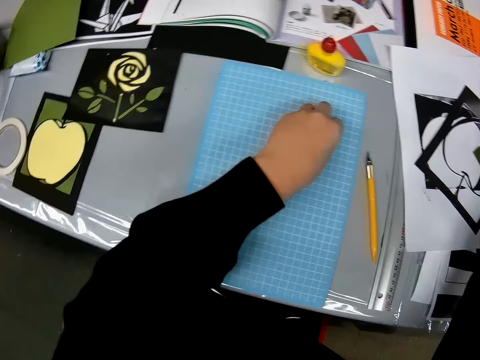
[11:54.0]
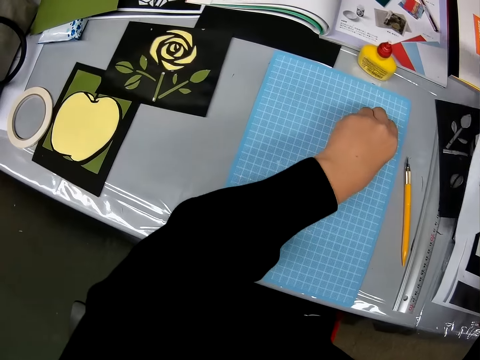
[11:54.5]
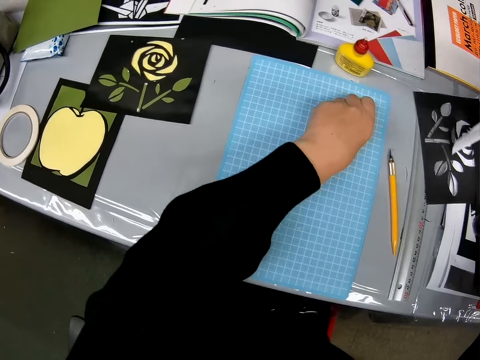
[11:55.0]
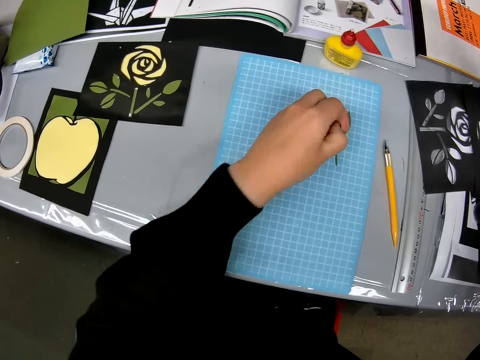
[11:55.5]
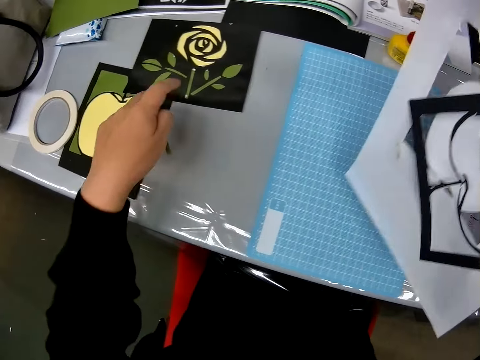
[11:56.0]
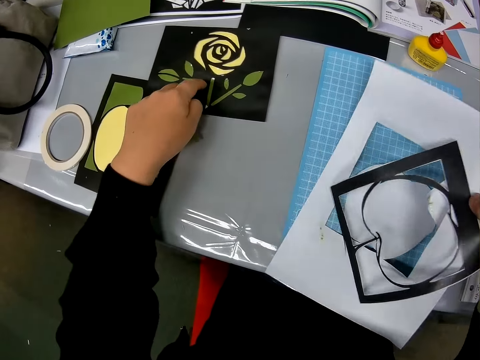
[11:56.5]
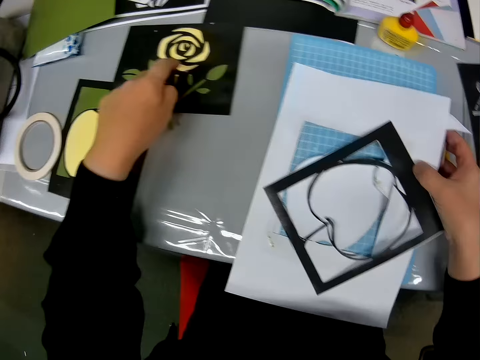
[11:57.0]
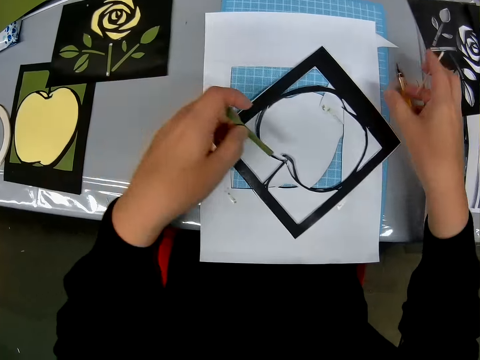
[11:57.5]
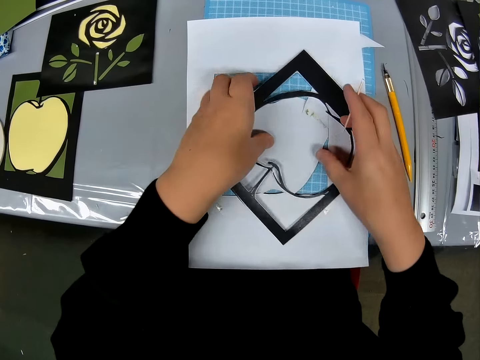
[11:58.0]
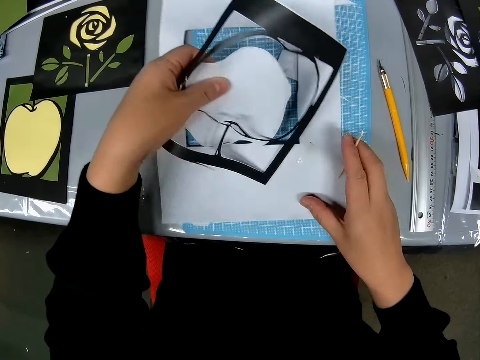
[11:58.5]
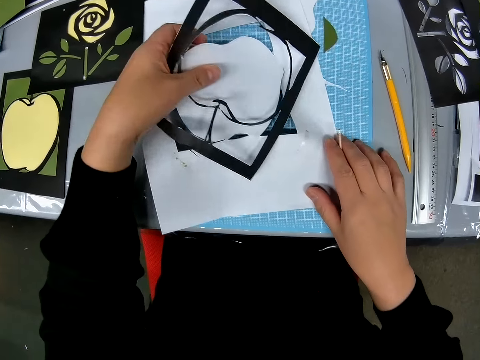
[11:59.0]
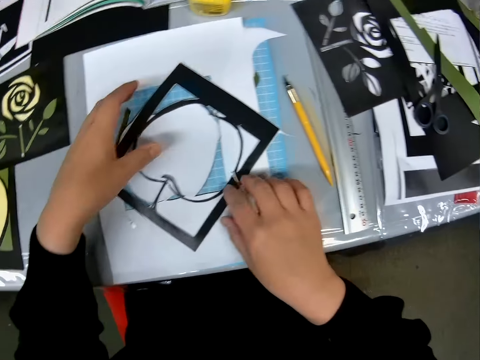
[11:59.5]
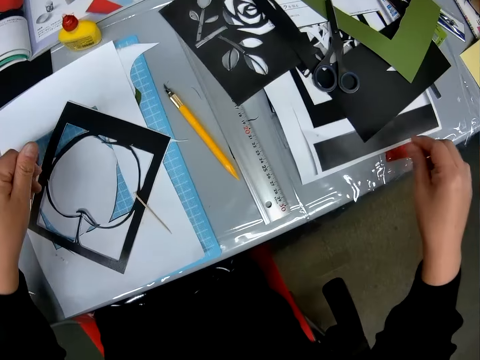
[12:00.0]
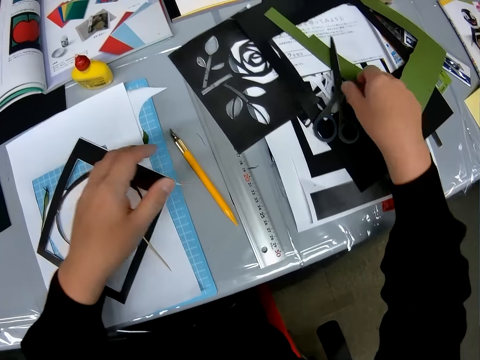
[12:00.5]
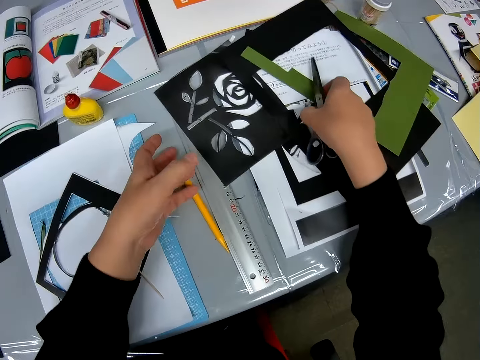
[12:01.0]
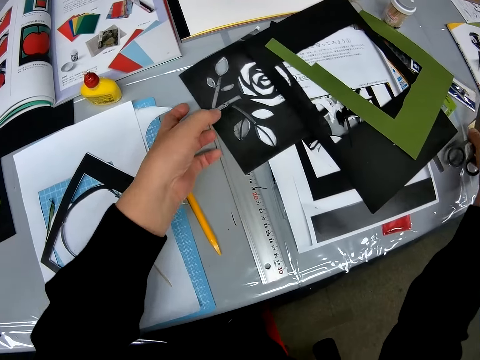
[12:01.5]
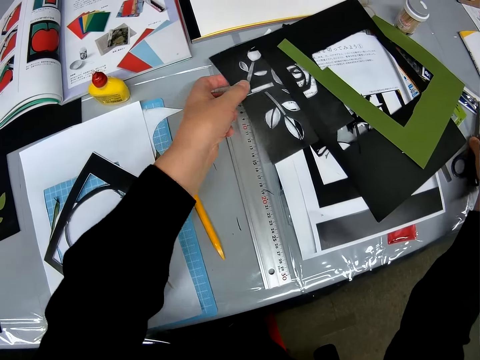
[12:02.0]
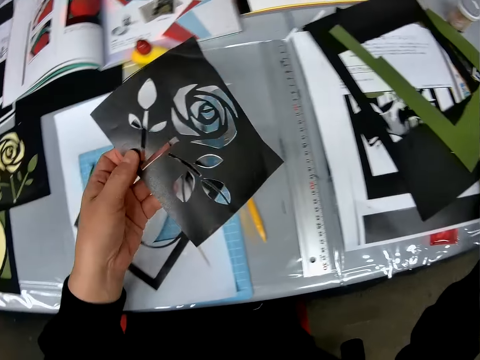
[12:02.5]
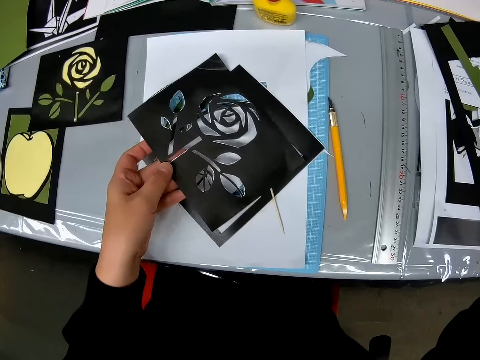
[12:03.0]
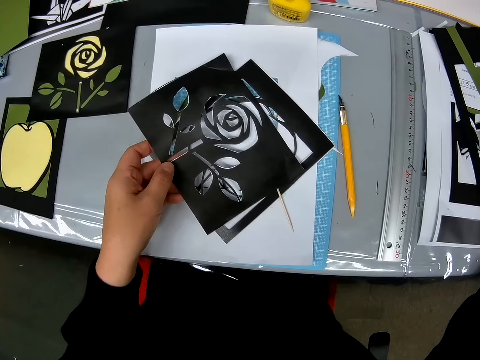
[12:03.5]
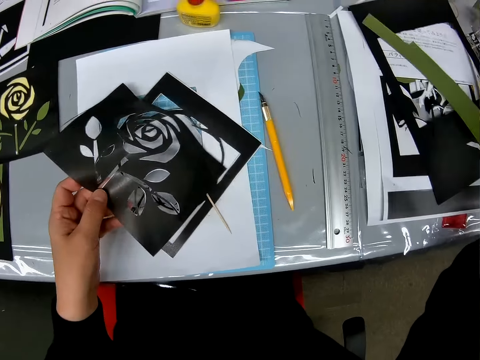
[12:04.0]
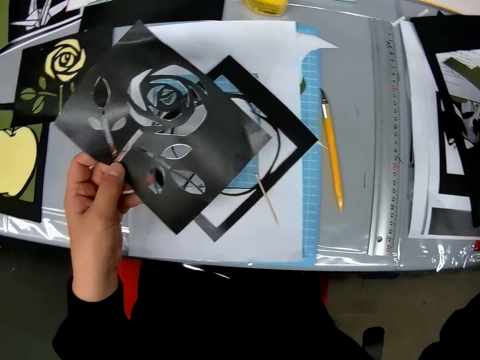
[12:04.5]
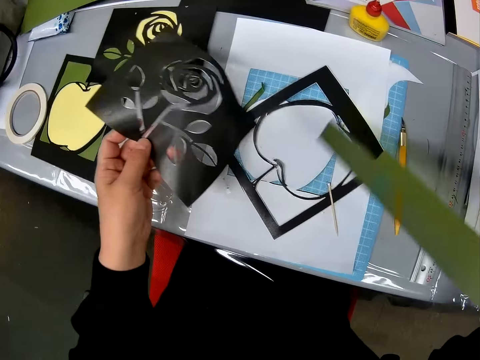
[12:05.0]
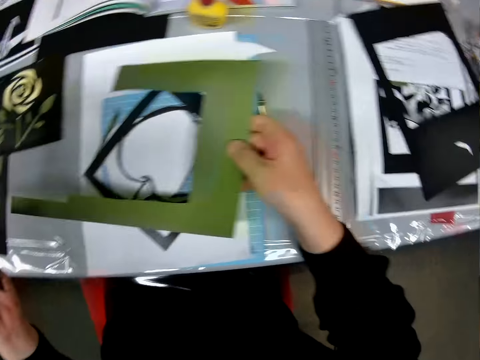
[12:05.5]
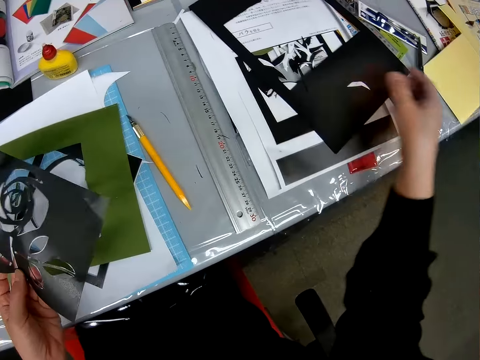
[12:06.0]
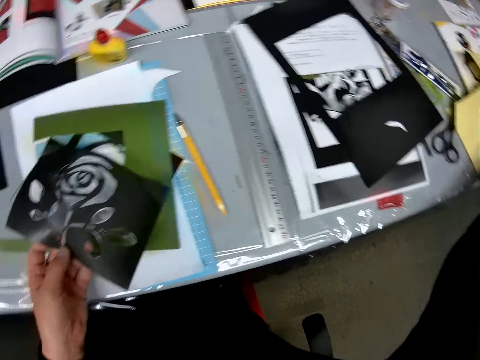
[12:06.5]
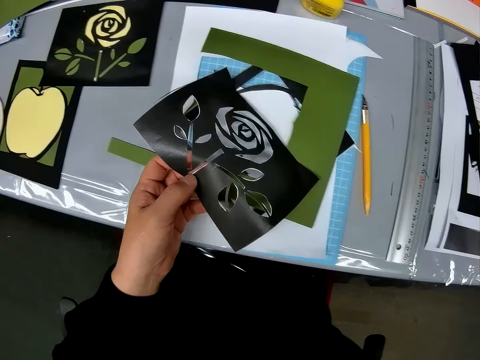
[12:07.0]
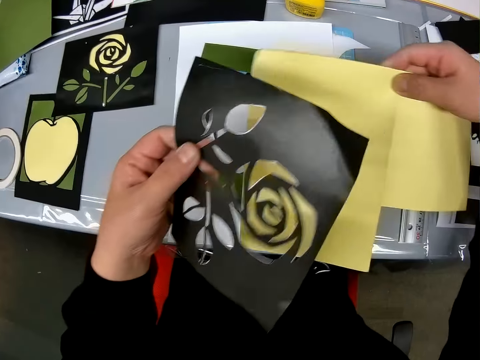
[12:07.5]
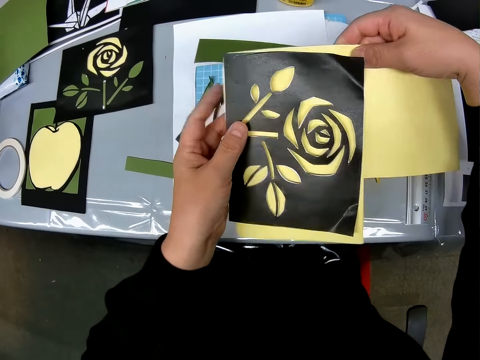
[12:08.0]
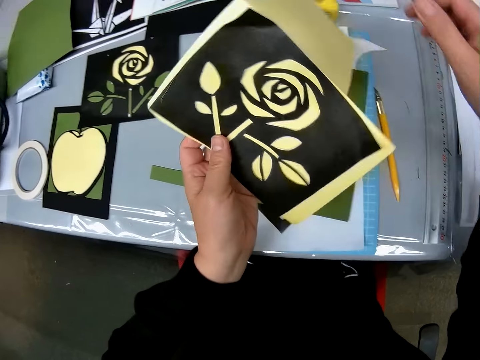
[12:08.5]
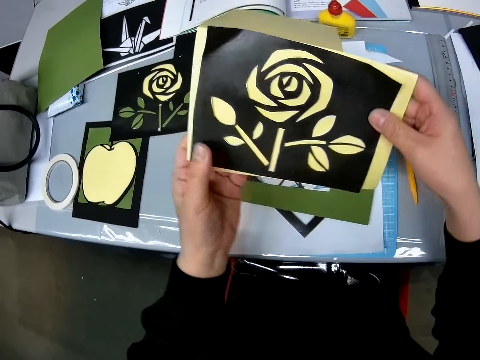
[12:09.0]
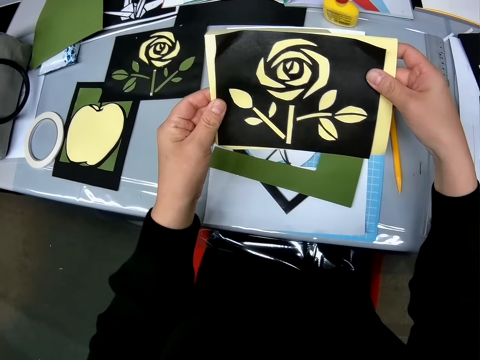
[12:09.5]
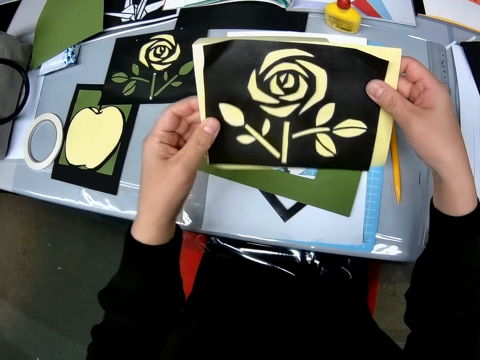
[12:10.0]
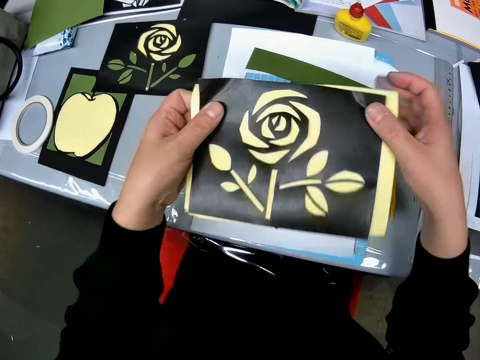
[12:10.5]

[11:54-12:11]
The camera wearer picks a crafting paper from the table. He picks a piece of paper craft from the cutting mat. He touches one of the paper designs on the table. He points at the crafted paper rose. He picks the paper crafts on the cutting mat and puts the paper crafts back on the cutting mat. He drops the stick in his right hand on the table. He moves the scissors to the other side of the table. He picks the scissors from the table. He picks up a black sheet from a book on the table. He puts the scissors back on the table. He picks another paper craft. He puts one of the paper crafts on the cutting mat. He picks up a yellow sheet from the other side of the table. He places the black sheet in his left hand on the yellow sheet. He aligns the two paper crafts in his hands. He rotates the paper craft.

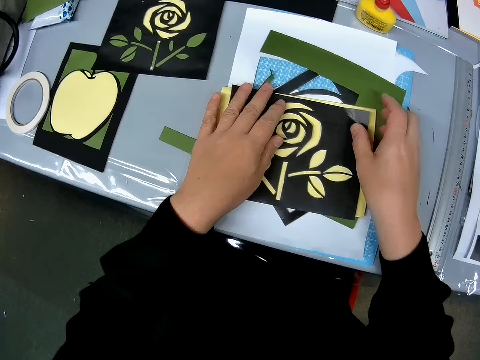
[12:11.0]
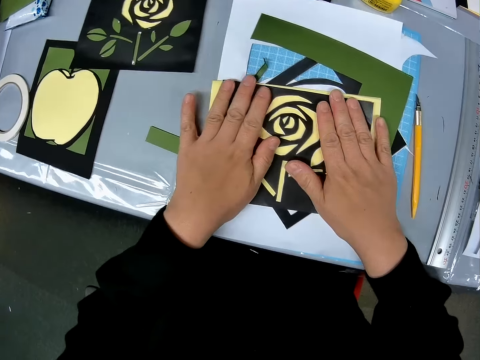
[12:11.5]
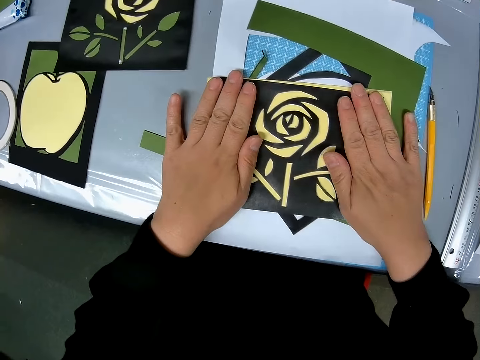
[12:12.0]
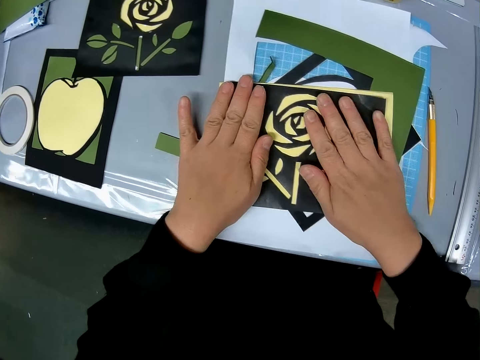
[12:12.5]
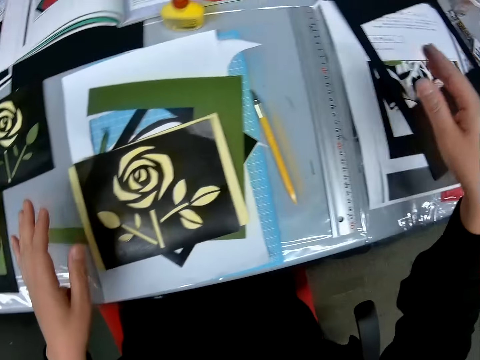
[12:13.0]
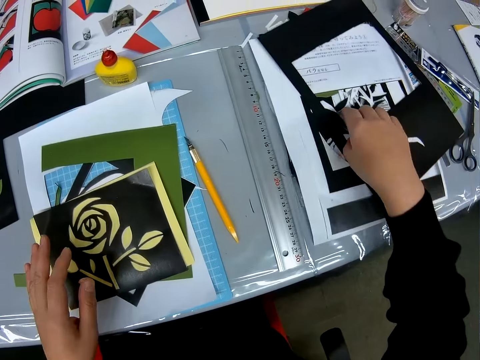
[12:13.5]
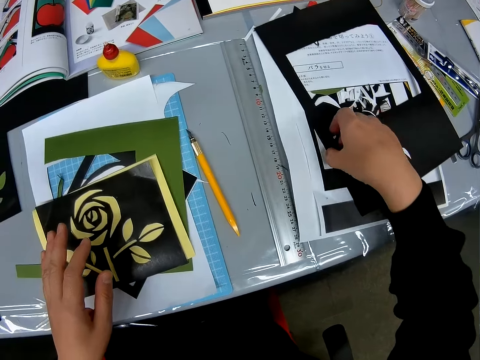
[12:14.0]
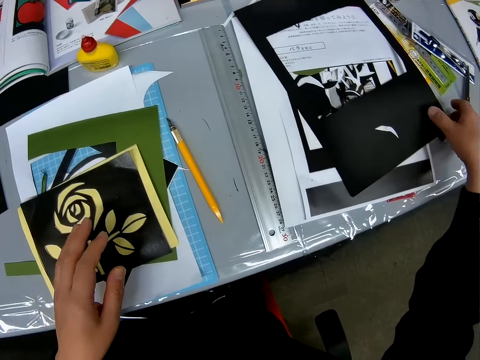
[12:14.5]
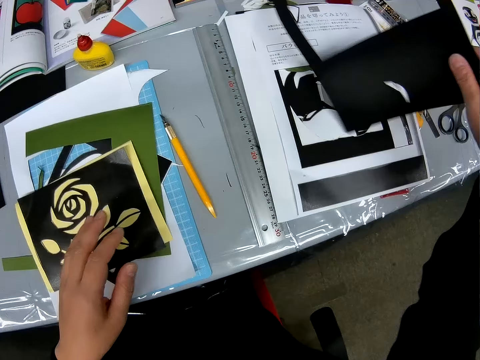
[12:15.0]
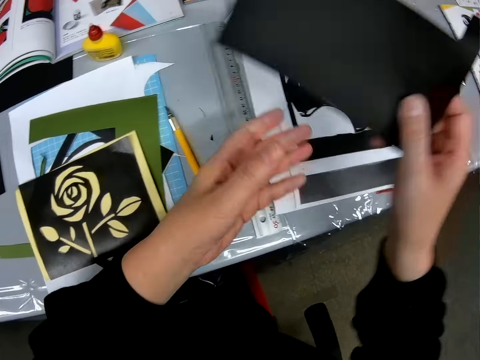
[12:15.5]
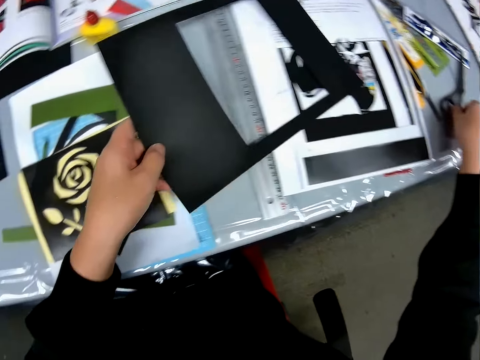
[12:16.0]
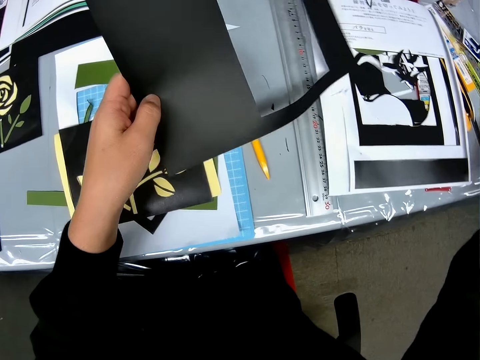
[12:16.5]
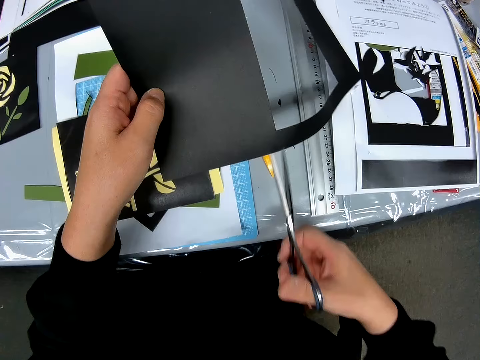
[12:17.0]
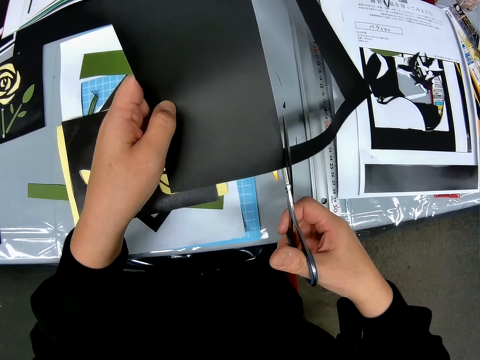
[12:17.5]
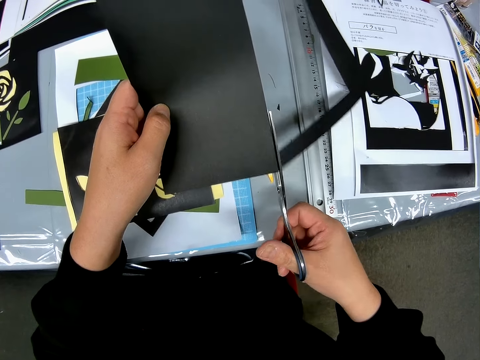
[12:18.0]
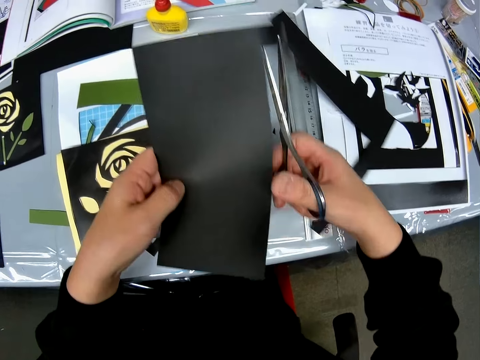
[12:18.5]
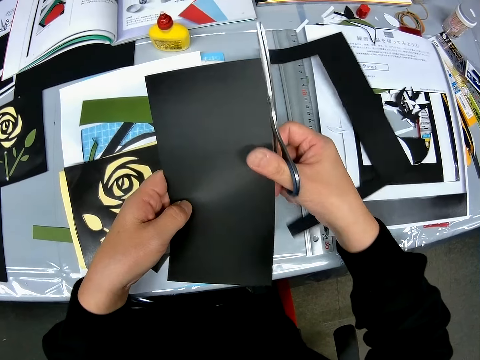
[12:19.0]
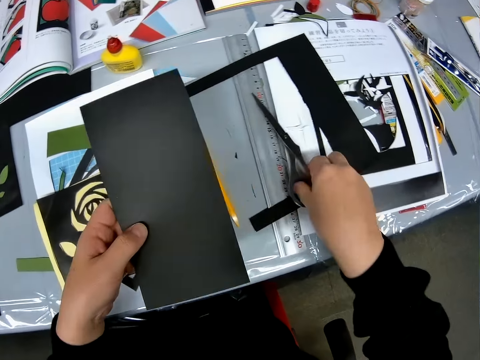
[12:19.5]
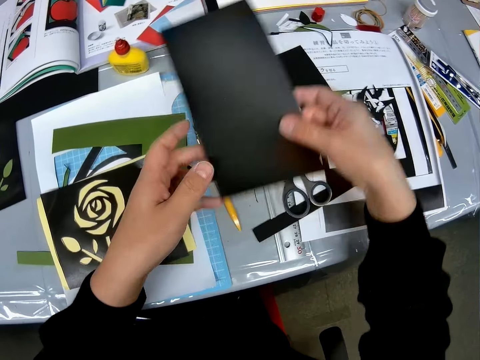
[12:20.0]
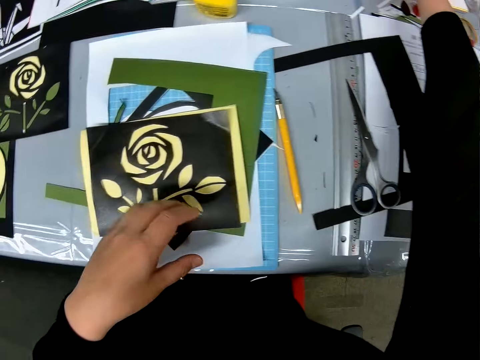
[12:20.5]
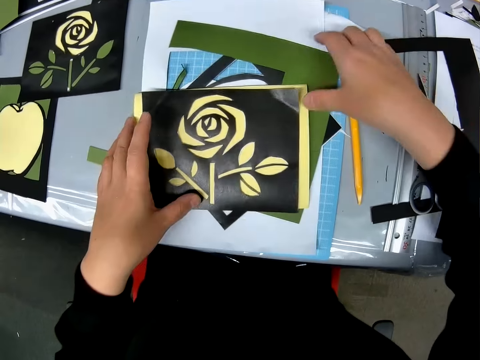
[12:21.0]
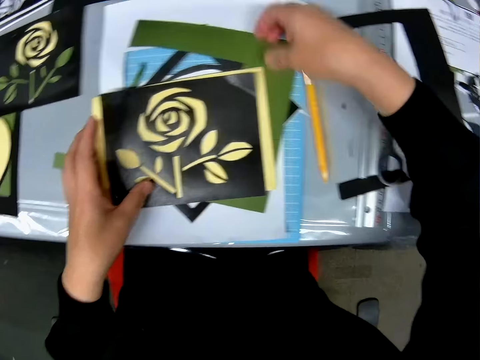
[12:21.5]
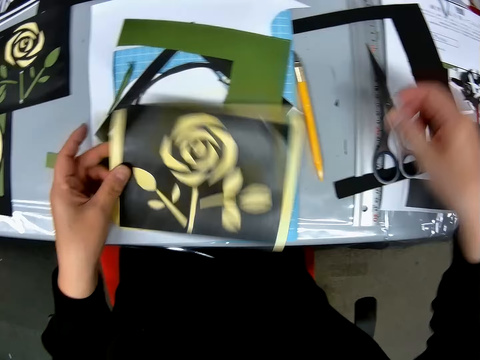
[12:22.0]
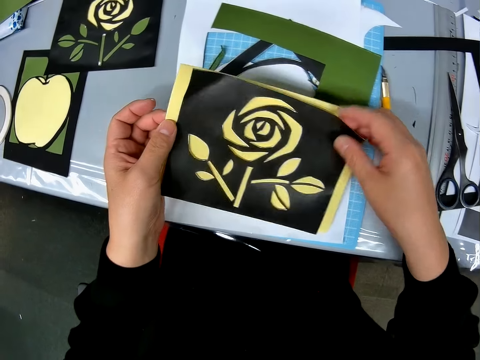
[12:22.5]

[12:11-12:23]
The camera wearer places the sheets in his hand on the table. He presses the paper crafts together. He picks up another black sheet from a book on the table. He picks up the scissors from the table. He cuts the black sheet in his left hand with the scissors. He drops the scissors on the table. He drops the black sheet in his hand on the table. He picks a paper craft from the table.
